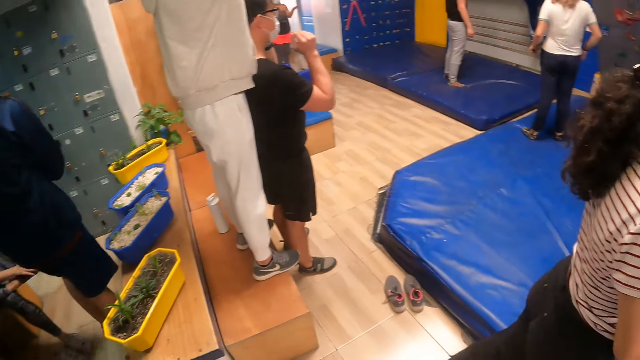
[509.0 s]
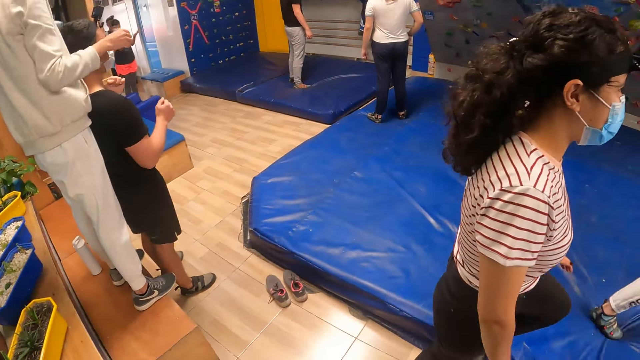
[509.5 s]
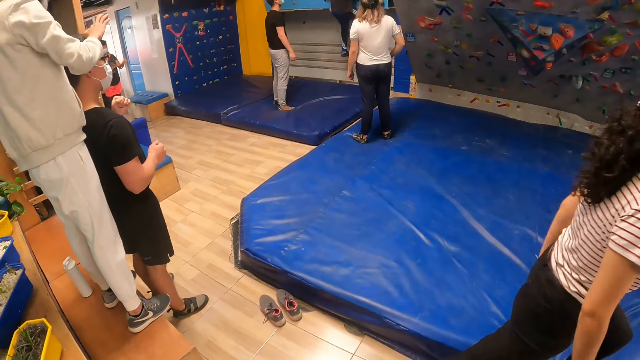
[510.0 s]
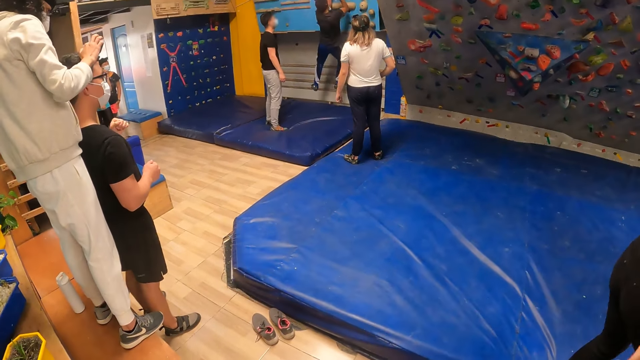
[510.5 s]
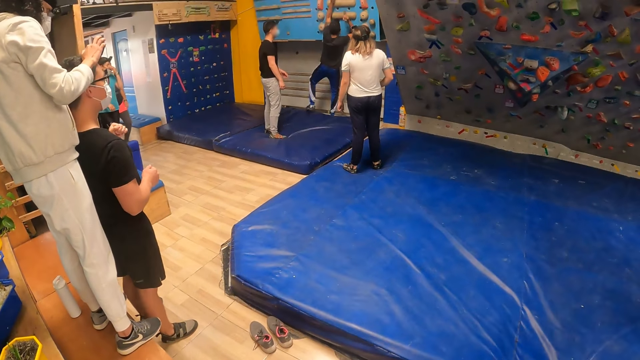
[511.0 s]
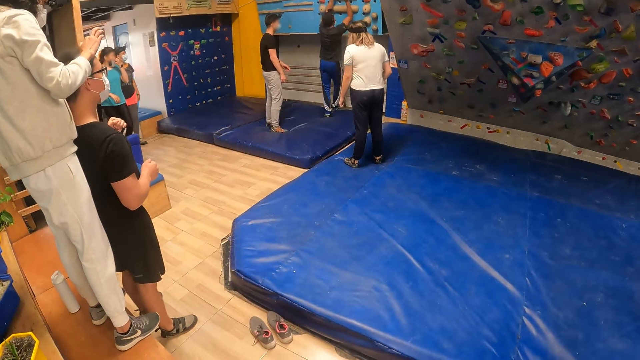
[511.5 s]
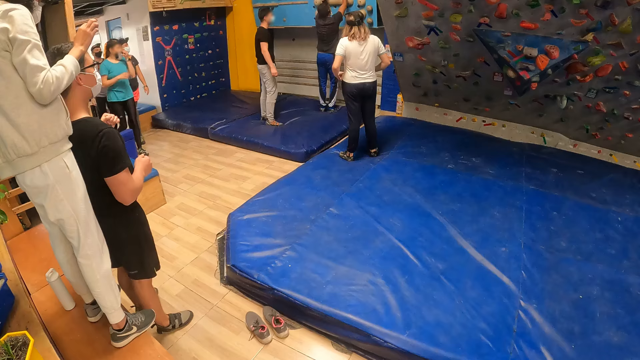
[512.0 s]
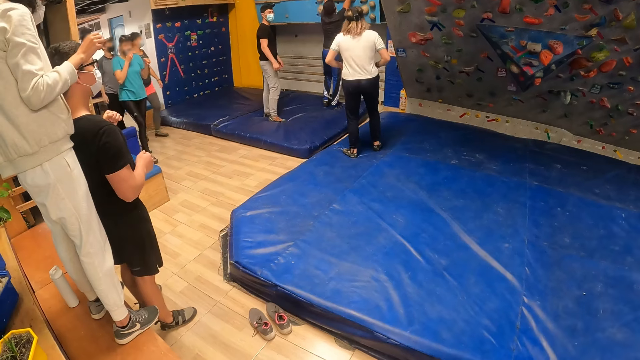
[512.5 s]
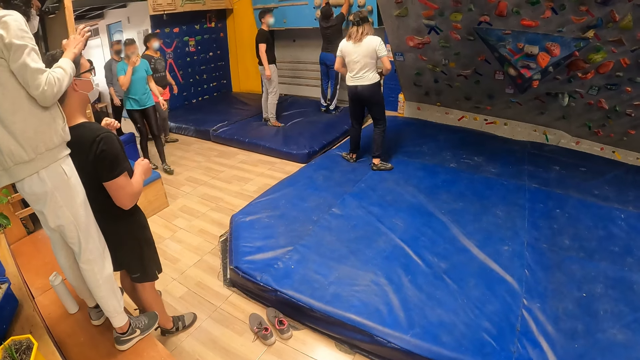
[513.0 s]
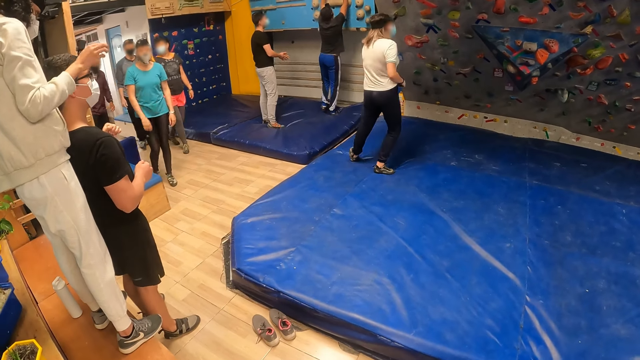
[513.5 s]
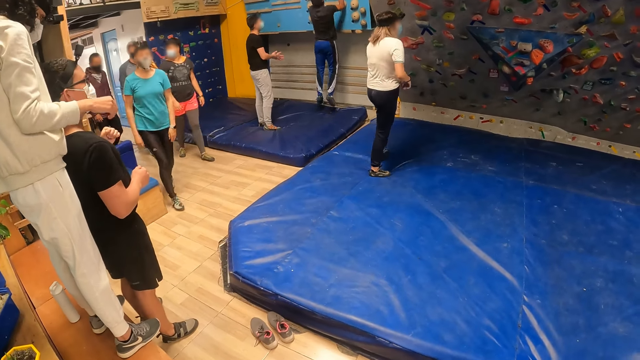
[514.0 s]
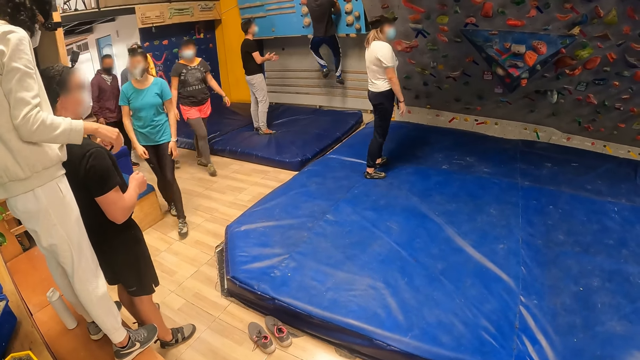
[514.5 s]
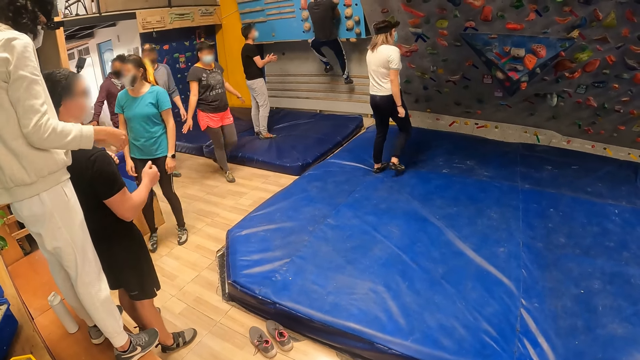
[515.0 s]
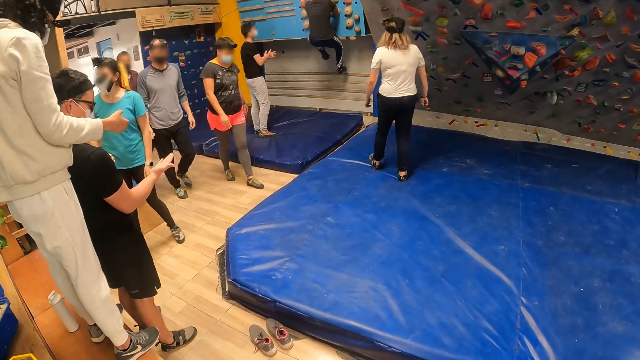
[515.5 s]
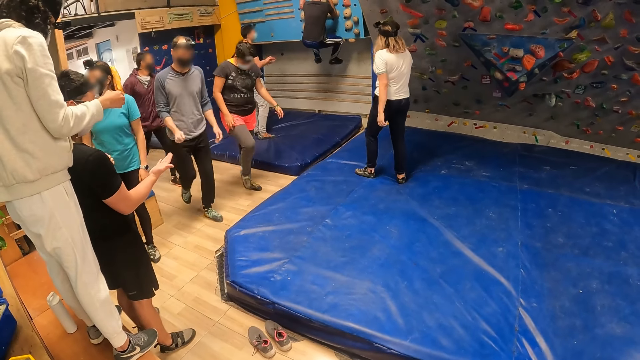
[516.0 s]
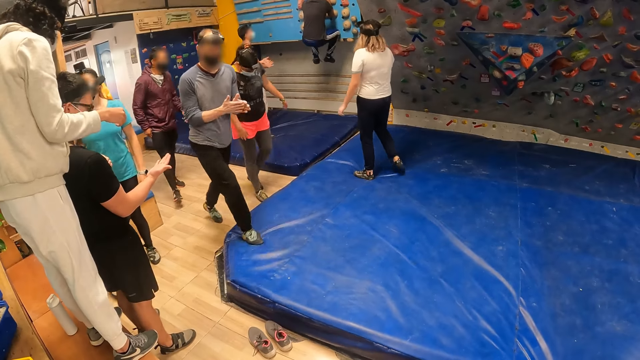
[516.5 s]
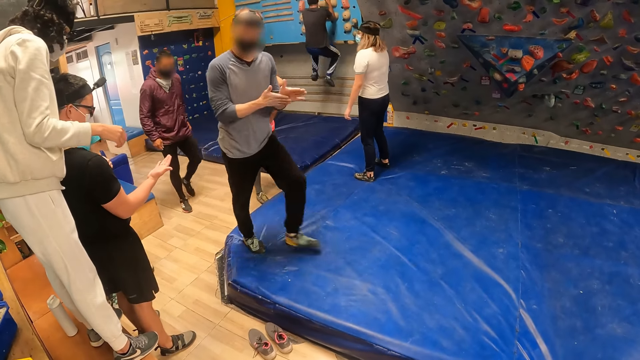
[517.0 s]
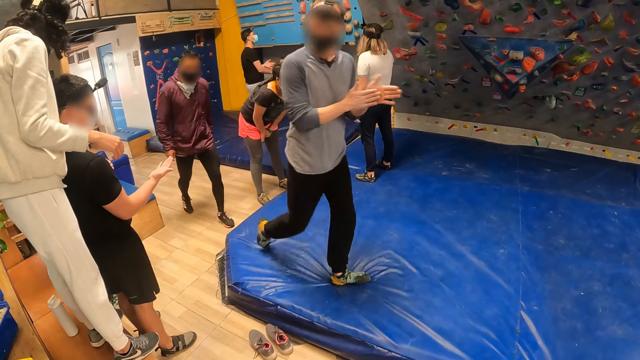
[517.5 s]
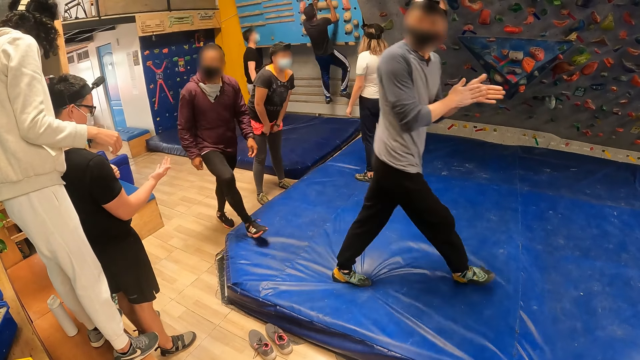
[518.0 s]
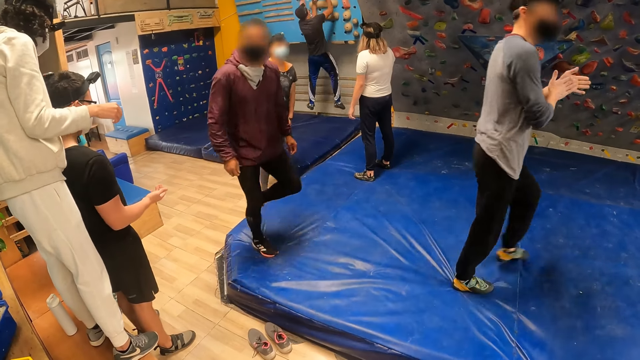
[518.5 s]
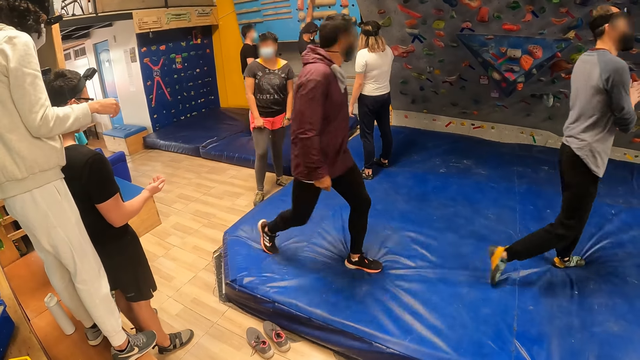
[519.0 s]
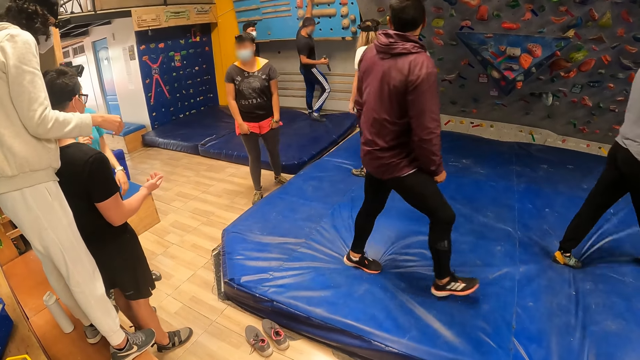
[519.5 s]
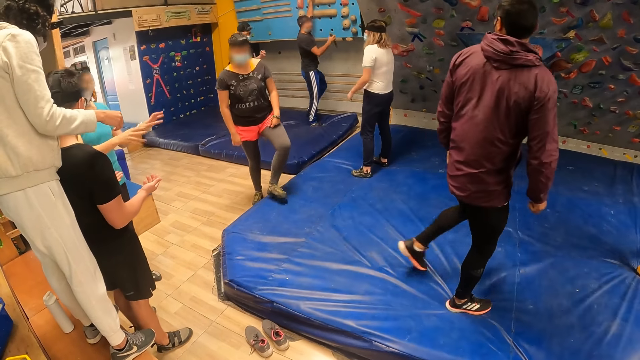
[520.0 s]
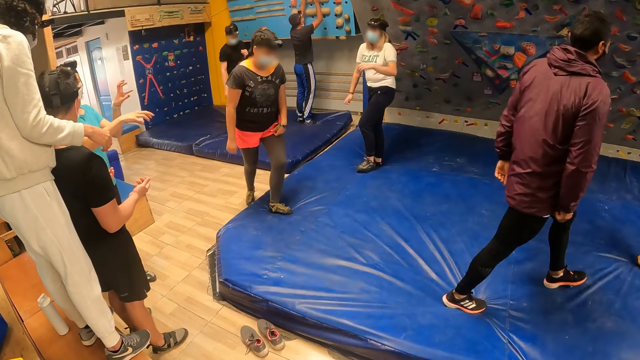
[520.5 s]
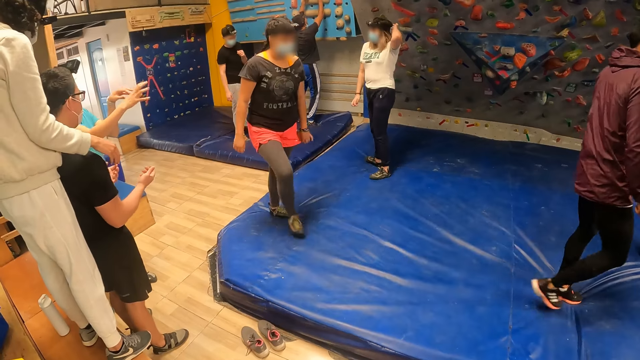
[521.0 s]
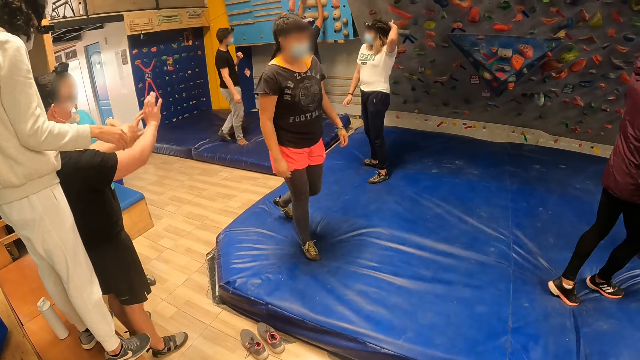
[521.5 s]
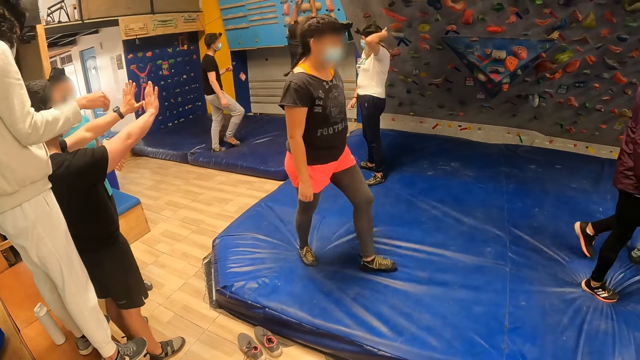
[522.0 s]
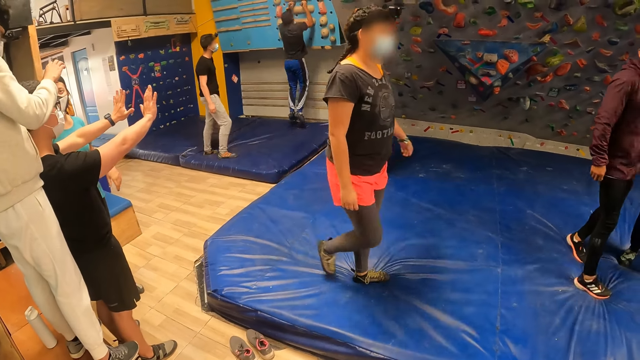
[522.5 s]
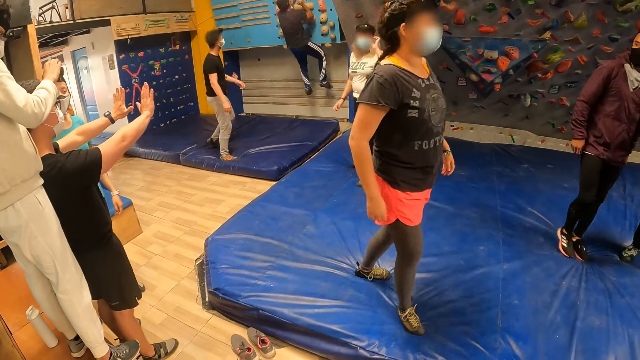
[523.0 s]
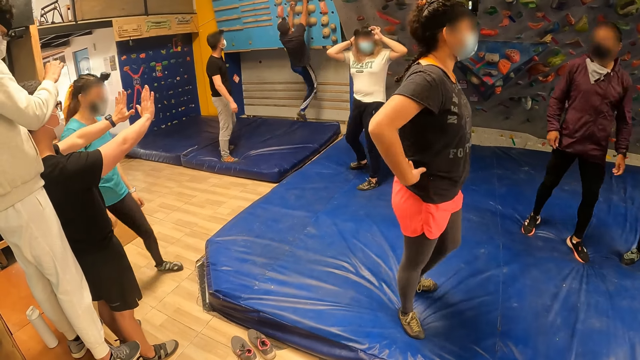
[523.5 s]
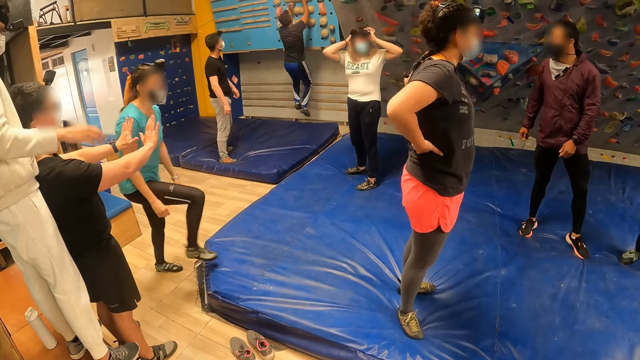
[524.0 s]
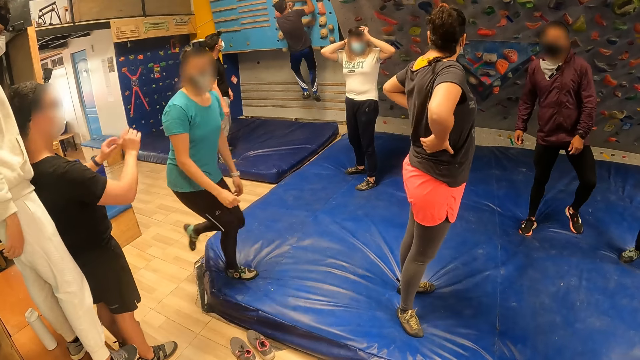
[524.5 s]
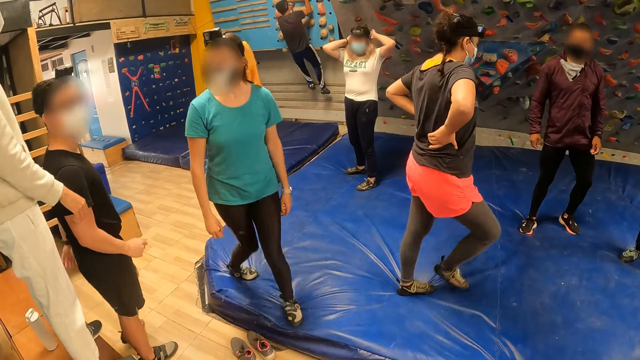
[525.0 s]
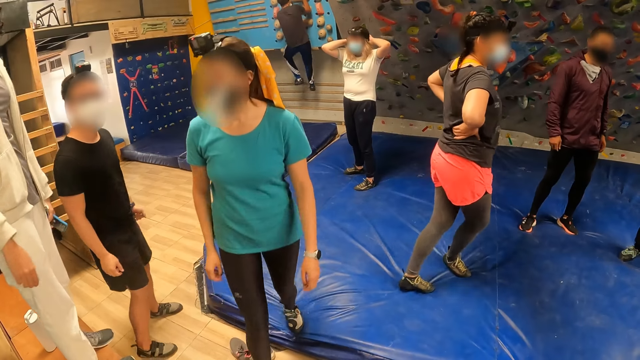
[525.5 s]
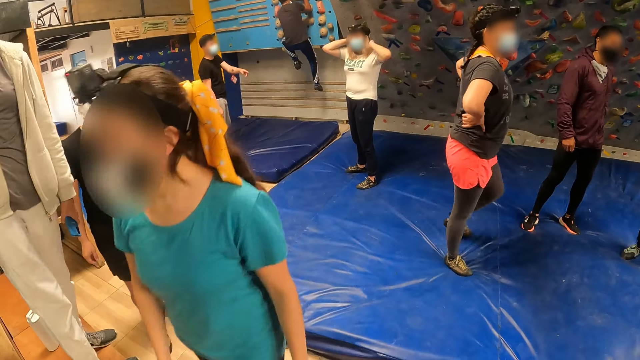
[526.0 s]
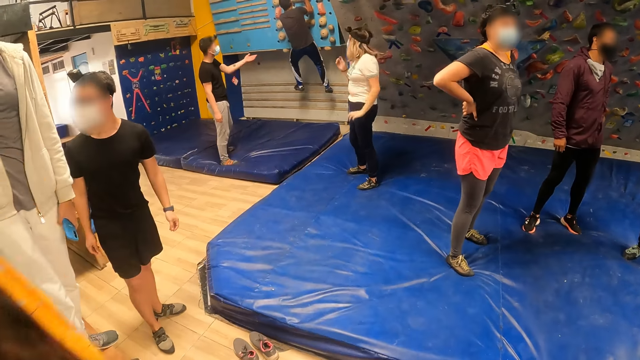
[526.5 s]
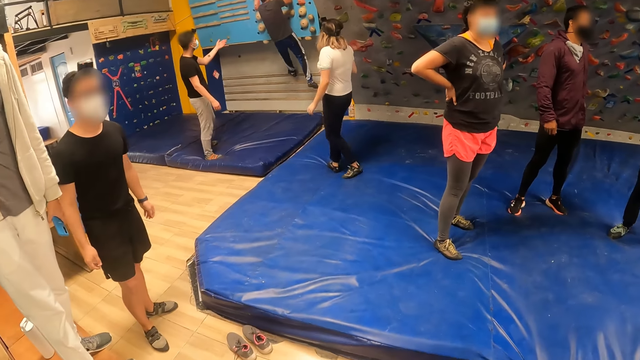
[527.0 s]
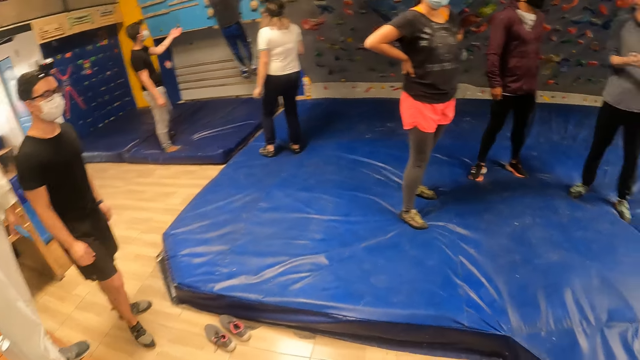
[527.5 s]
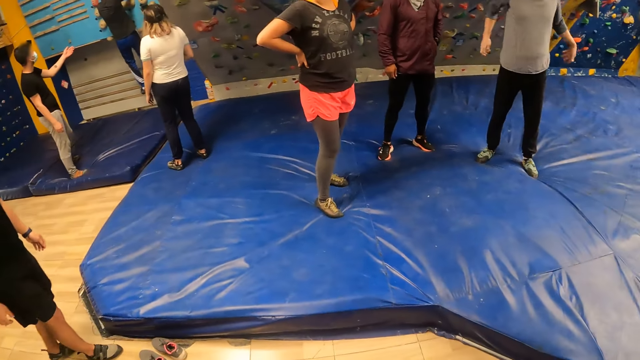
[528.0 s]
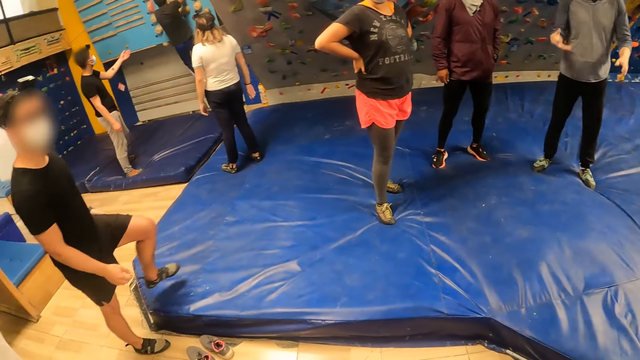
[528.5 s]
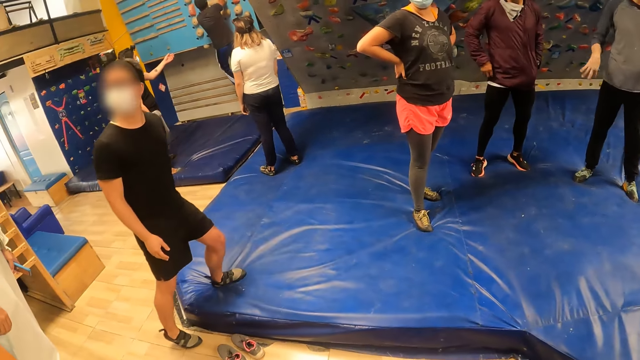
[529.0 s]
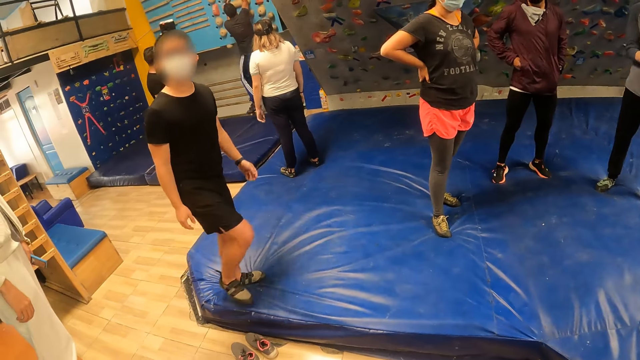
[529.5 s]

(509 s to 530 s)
The woman adjusts a camera head strap on the man's head with her left hand. Another man drops from the climbing wall. The other man climbs the climbing wall. A third man interacts with a girl. The man who climbs drops from the climbing wall. He climbs the climbing wall. The woman adjusts the camera head strap on the first man's head with her left hand. The camera wearer looks around.
